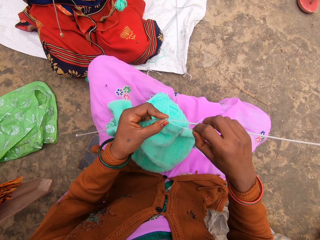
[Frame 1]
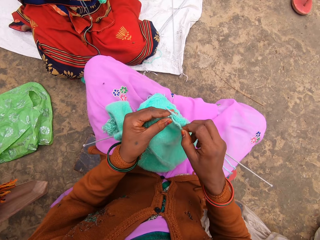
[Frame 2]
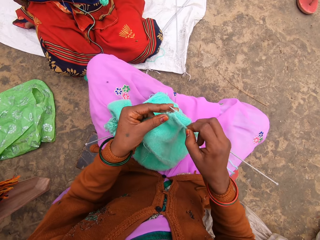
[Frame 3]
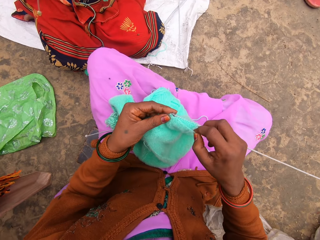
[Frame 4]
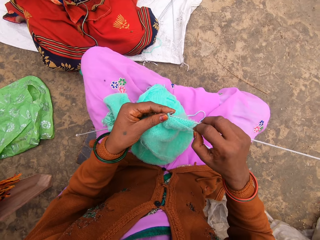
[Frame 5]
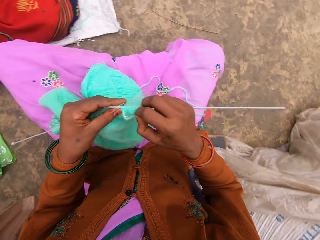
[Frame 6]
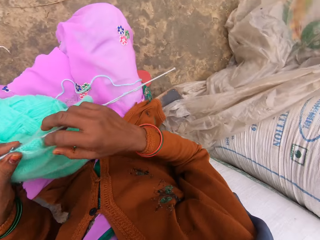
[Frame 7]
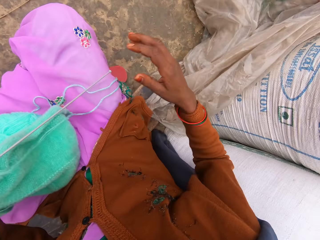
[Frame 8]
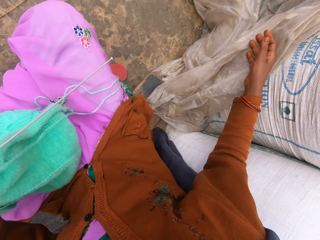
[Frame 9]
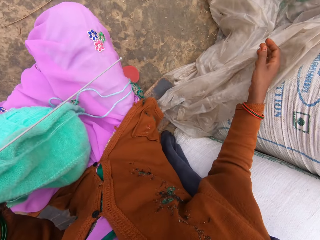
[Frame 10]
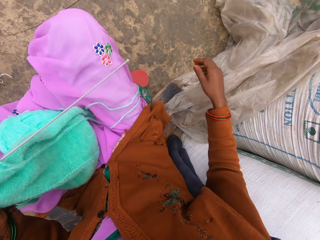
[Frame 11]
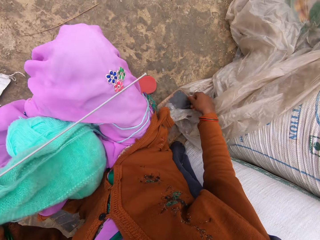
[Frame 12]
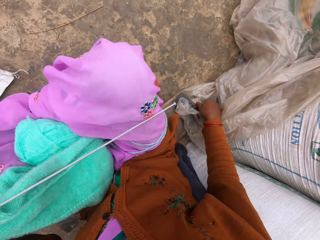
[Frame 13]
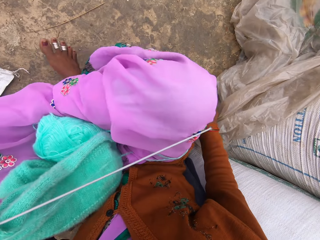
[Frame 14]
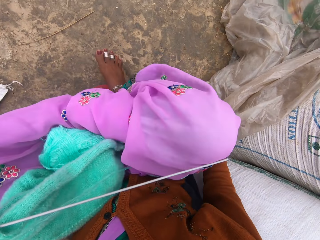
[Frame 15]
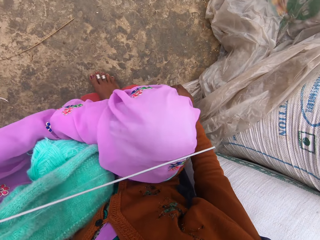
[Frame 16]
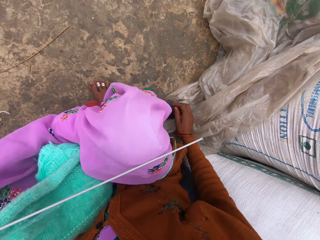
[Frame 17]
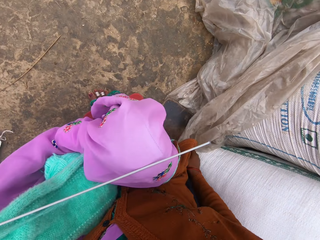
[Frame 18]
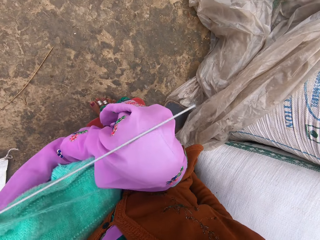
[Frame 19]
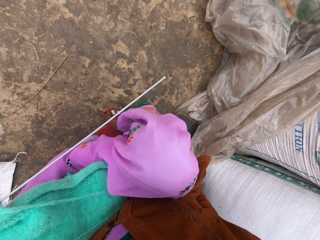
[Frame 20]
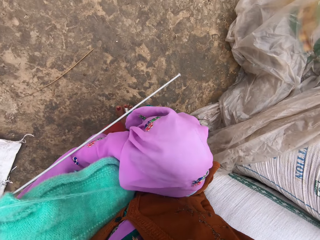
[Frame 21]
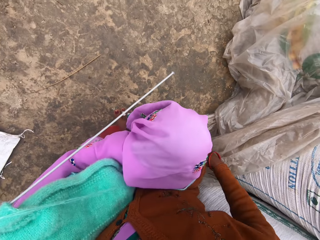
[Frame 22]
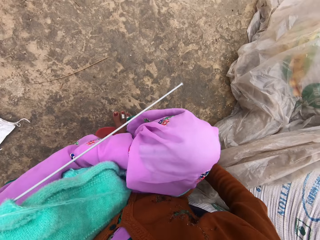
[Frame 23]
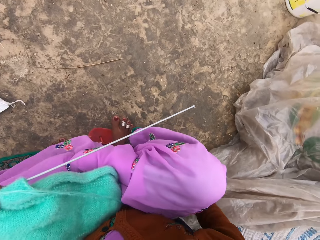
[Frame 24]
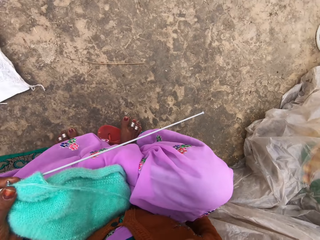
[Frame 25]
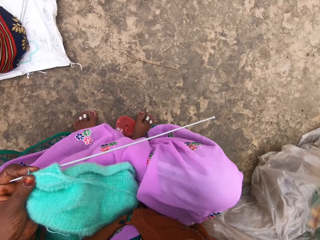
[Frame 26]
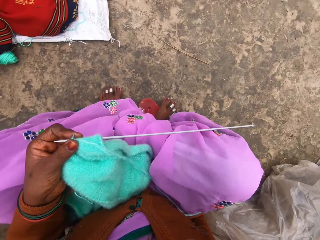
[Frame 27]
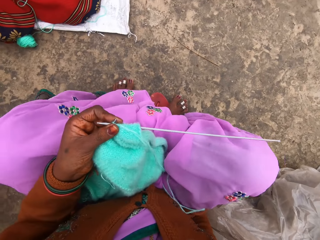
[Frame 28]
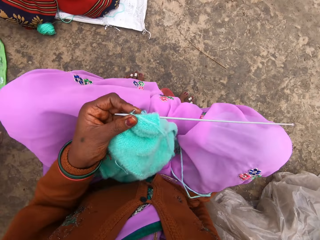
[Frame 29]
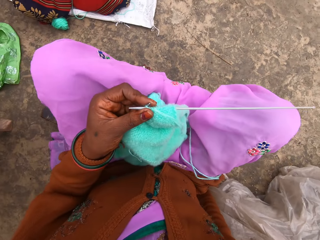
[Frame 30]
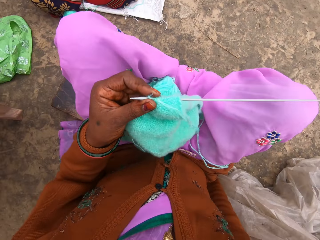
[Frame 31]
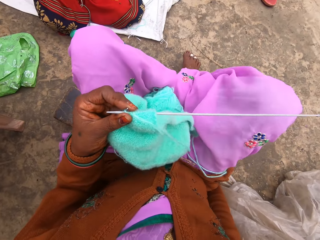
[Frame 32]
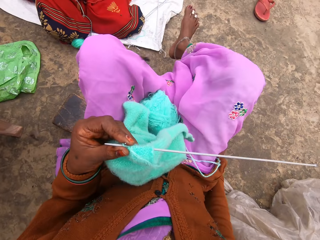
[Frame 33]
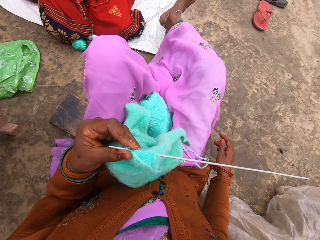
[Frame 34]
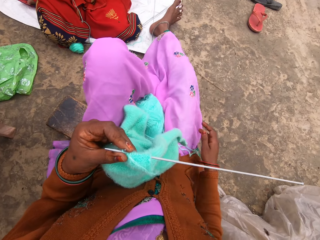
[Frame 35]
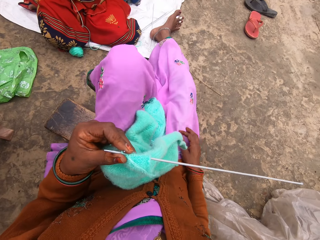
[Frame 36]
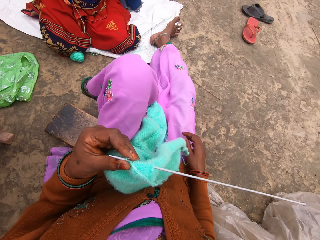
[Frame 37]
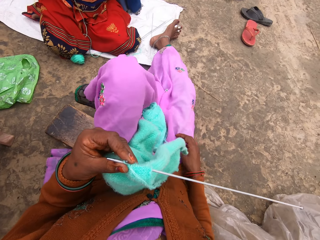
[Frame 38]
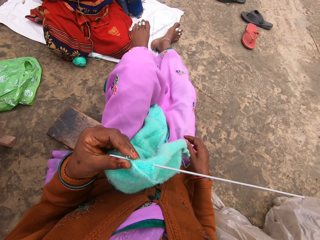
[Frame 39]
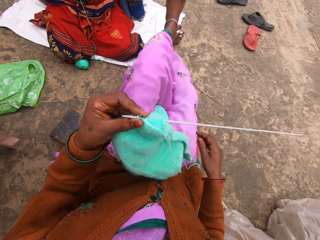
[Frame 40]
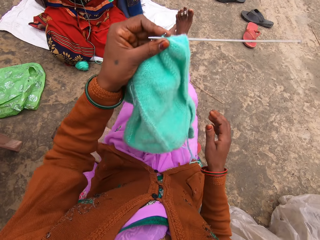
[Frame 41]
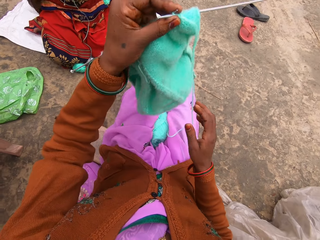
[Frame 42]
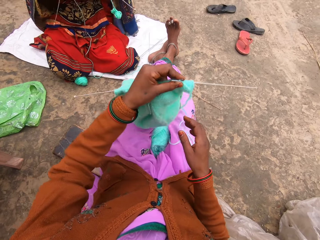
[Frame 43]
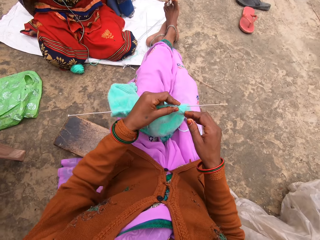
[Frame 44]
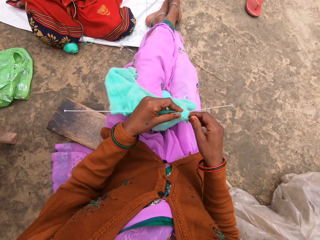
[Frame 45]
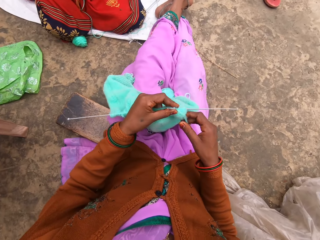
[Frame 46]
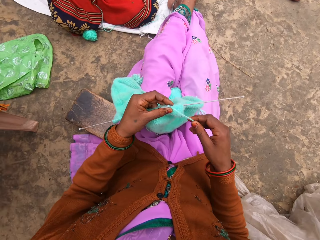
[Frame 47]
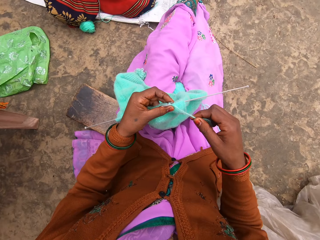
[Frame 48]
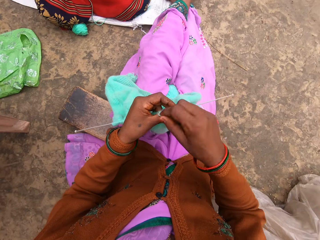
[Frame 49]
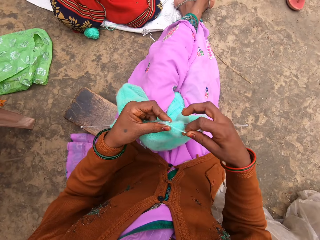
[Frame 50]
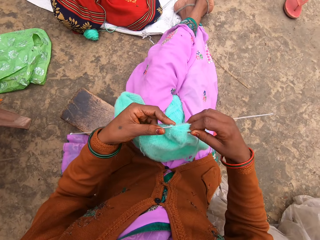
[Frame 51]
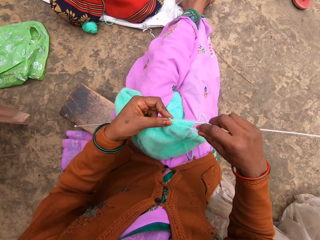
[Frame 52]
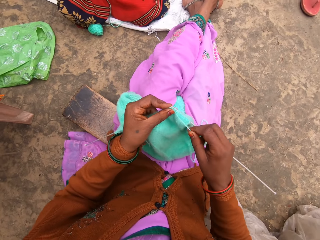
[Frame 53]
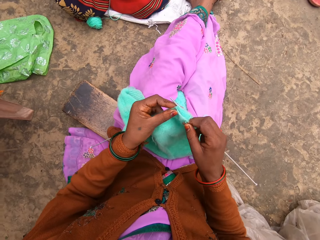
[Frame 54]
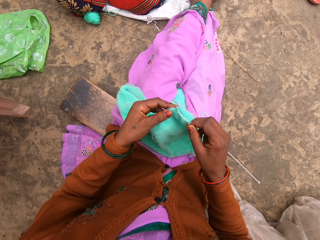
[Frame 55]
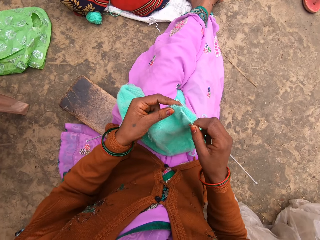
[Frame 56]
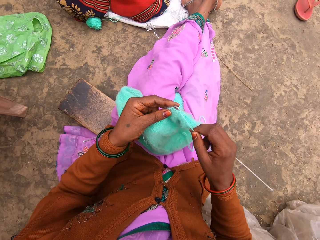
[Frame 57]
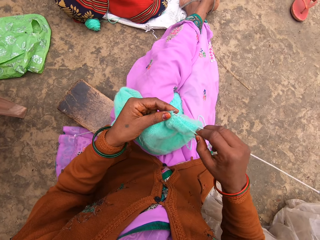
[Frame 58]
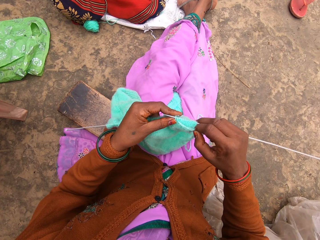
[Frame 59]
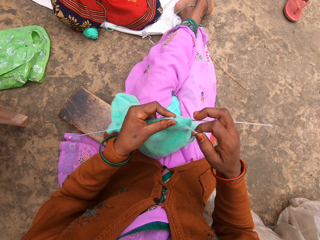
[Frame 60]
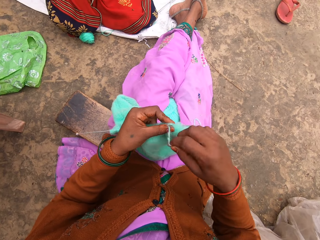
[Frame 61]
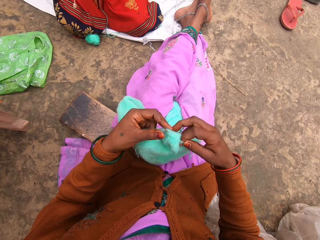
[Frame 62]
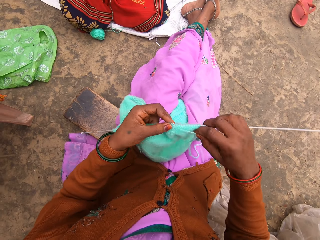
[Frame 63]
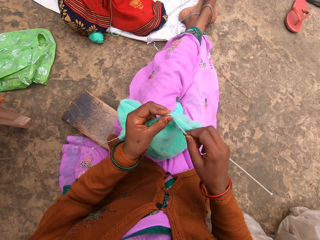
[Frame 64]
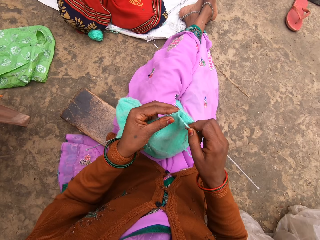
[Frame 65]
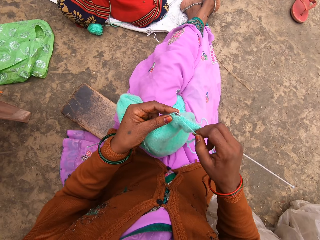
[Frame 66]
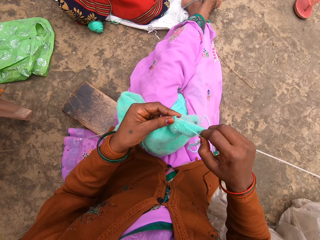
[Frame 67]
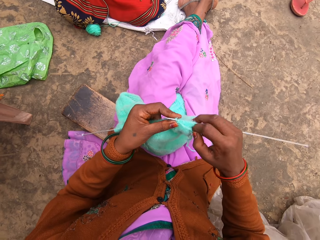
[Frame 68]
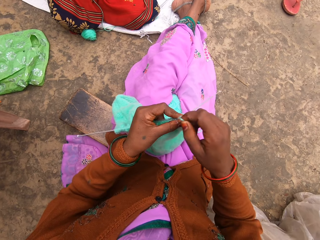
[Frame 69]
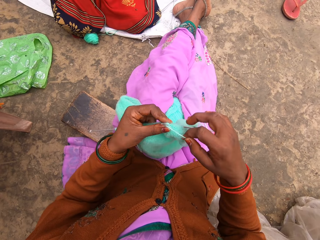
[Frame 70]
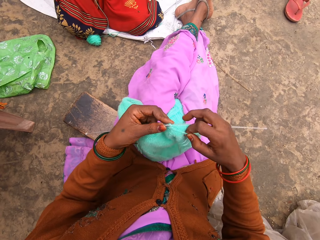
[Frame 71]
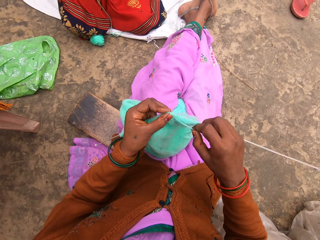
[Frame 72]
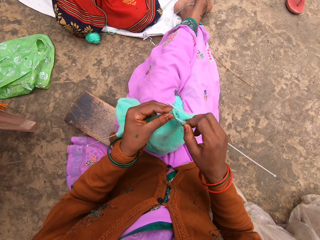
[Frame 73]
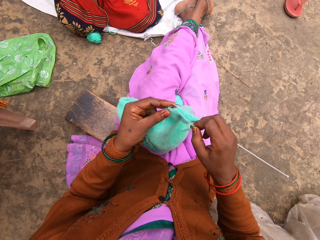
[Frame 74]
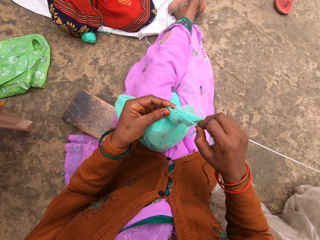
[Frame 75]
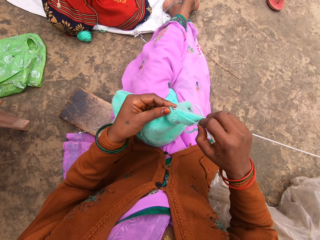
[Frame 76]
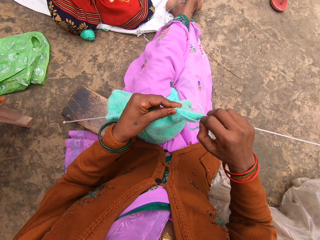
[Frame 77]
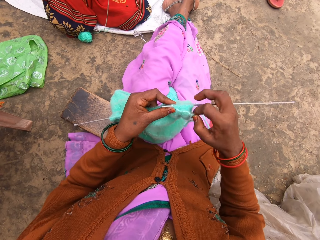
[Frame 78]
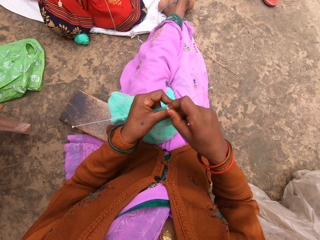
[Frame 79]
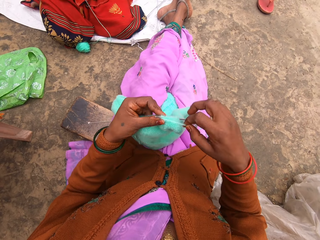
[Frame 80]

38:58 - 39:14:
The camera wearer moves behind. He stretches his legs. He knits.

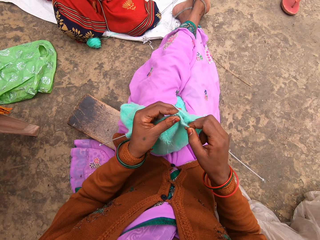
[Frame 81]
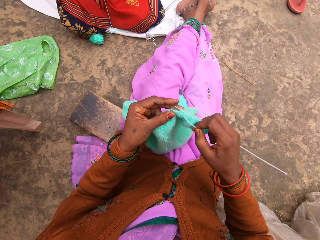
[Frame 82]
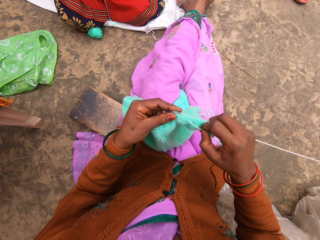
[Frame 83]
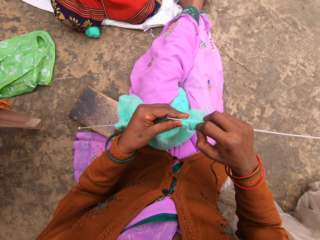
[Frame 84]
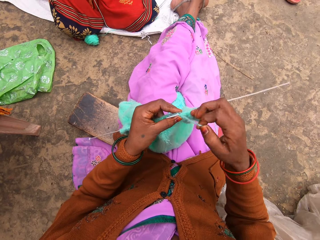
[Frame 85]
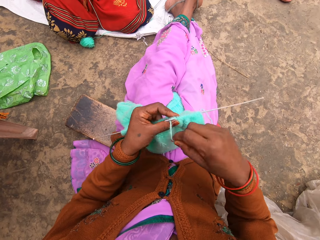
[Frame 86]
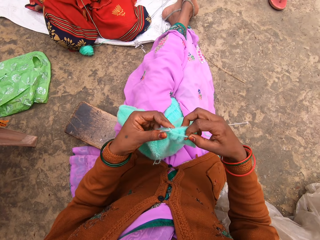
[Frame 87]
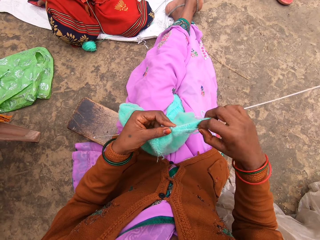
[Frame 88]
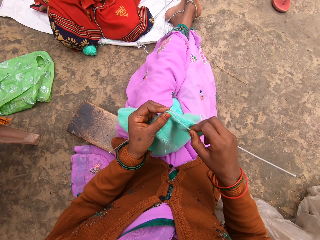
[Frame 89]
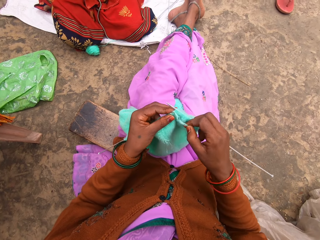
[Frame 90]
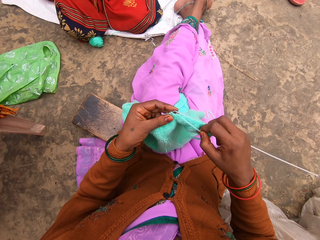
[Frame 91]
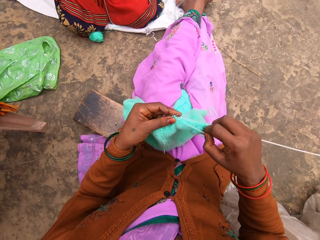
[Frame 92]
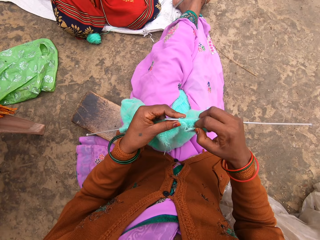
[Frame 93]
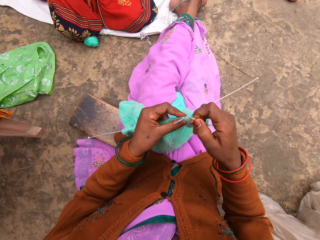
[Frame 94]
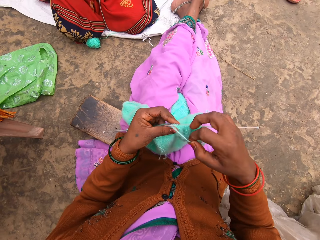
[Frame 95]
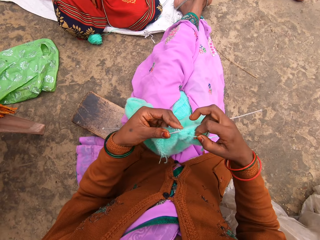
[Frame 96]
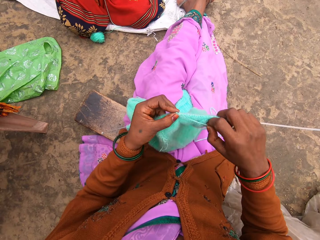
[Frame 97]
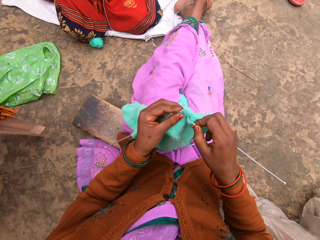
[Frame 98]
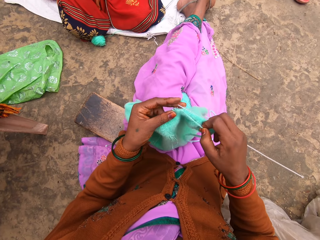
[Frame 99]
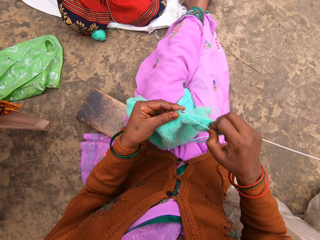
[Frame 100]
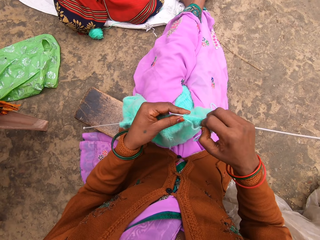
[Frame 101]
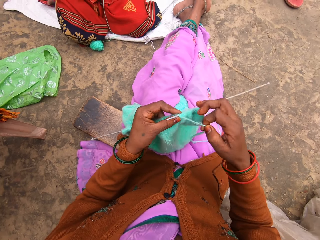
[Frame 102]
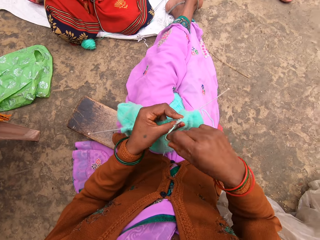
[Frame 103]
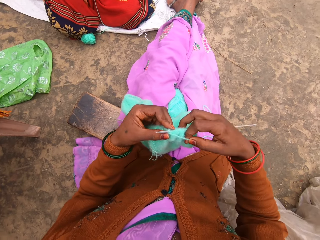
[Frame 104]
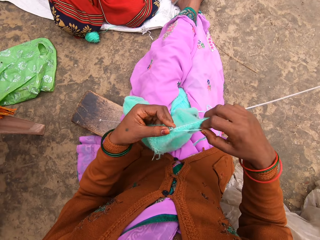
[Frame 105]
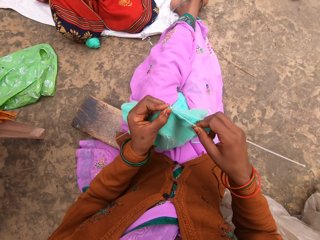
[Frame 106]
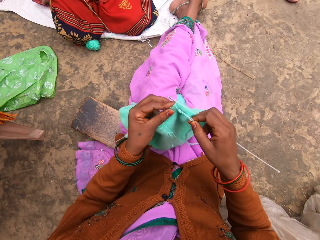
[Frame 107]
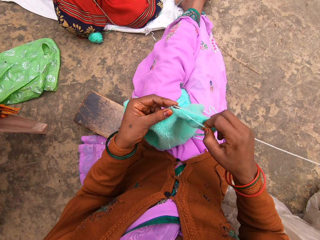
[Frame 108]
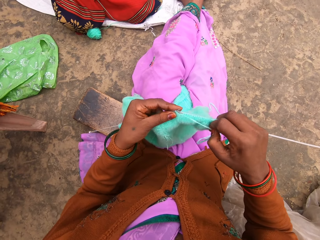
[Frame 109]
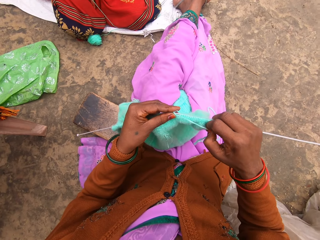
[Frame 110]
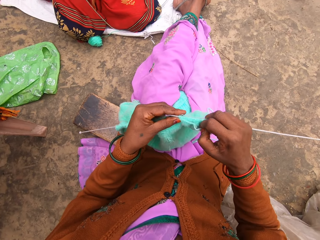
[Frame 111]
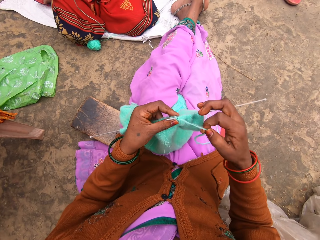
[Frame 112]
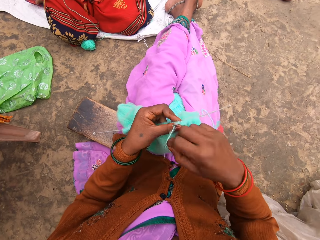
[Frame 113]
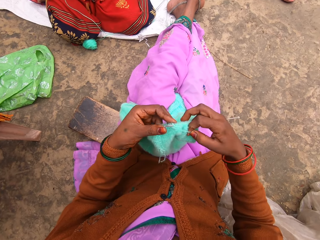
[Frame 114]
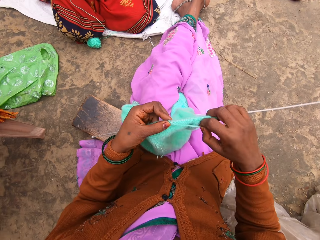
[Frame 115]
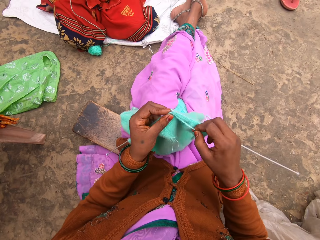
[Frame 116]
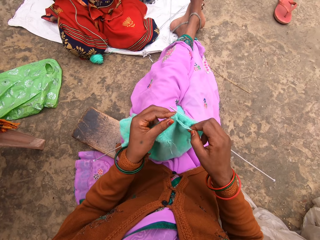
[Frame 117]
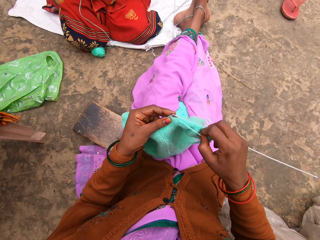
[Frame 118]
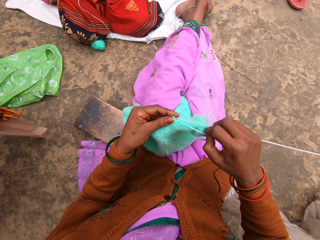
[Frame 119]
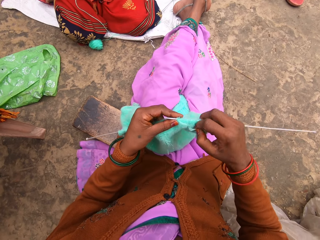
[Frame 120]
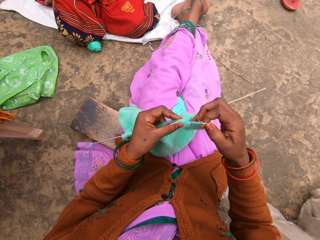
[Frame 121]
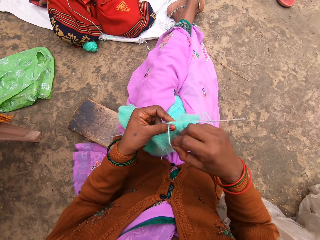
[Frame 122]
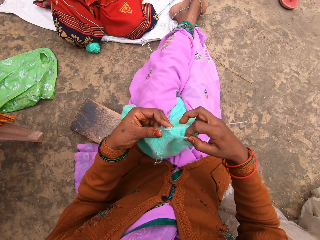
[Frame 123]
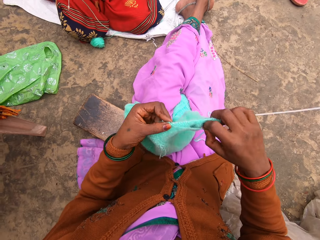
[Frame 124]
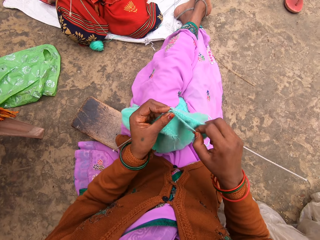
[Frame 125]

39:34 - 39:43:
The camera wearer interacts with a woman.
